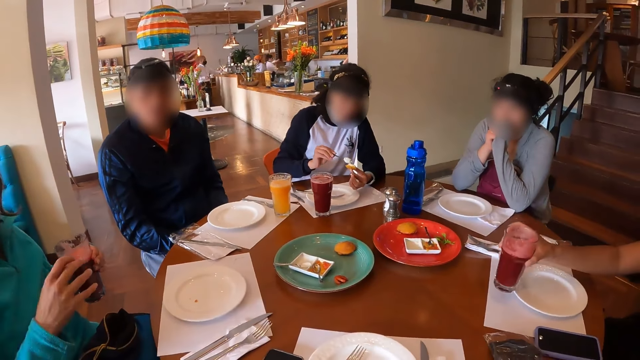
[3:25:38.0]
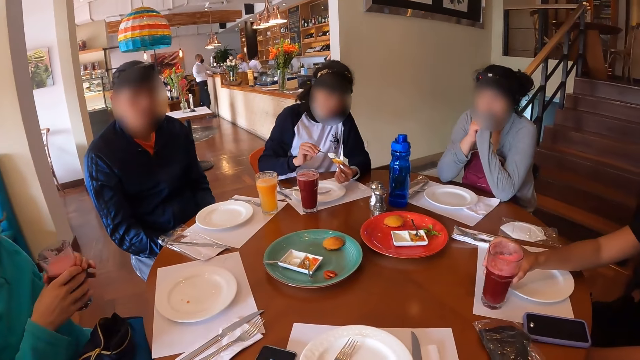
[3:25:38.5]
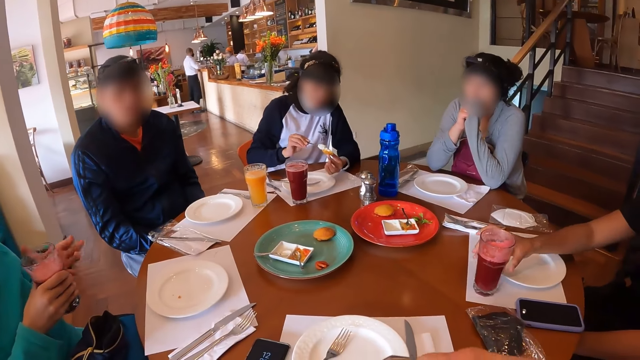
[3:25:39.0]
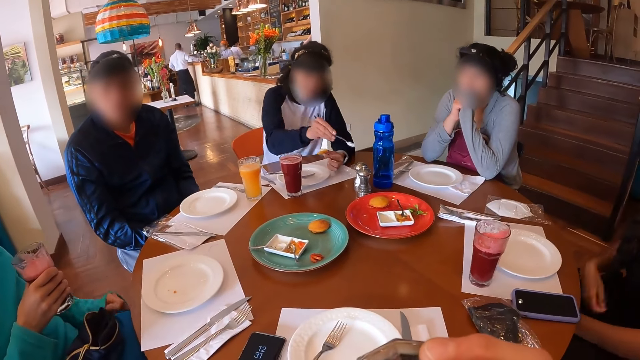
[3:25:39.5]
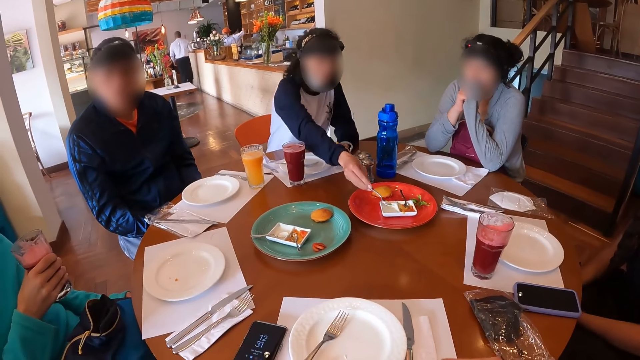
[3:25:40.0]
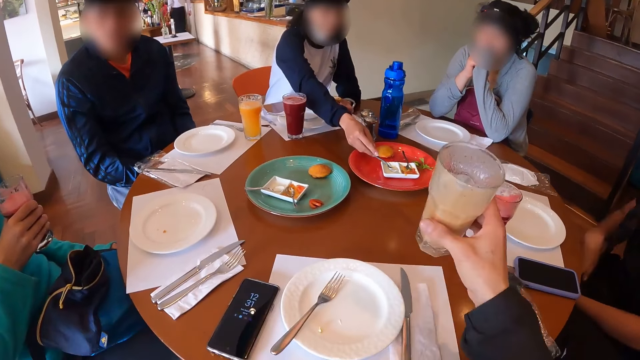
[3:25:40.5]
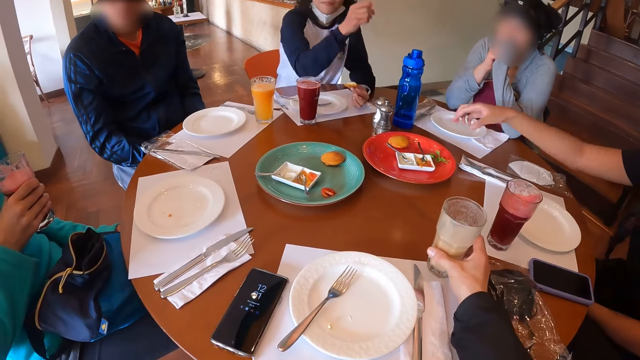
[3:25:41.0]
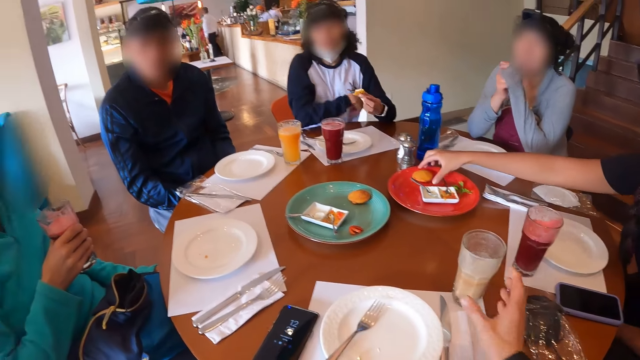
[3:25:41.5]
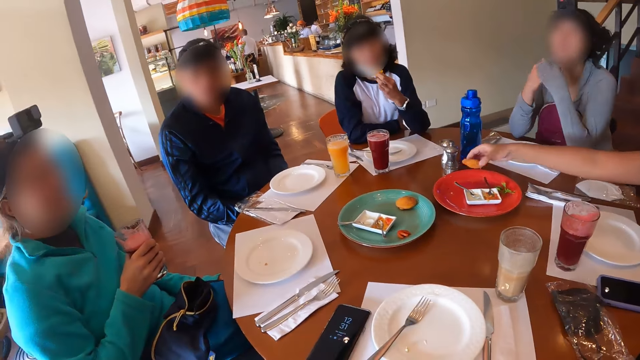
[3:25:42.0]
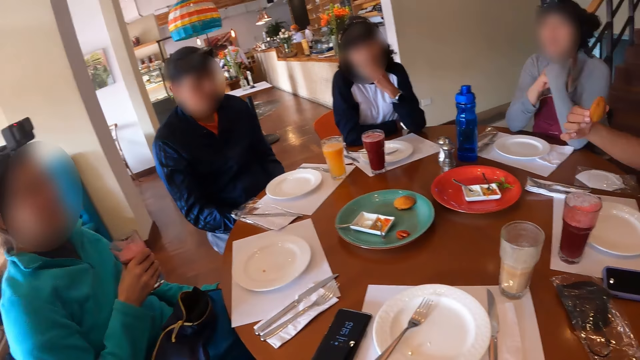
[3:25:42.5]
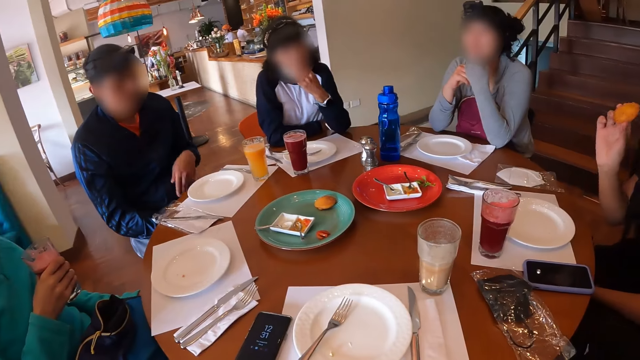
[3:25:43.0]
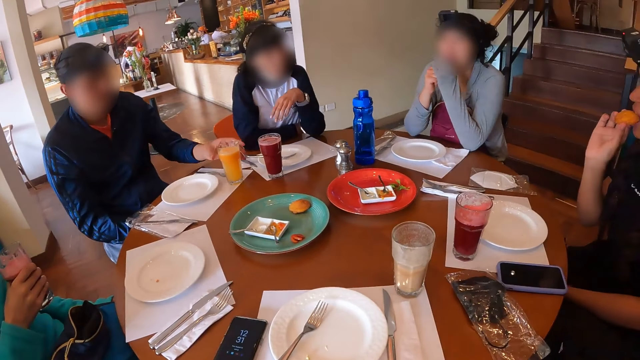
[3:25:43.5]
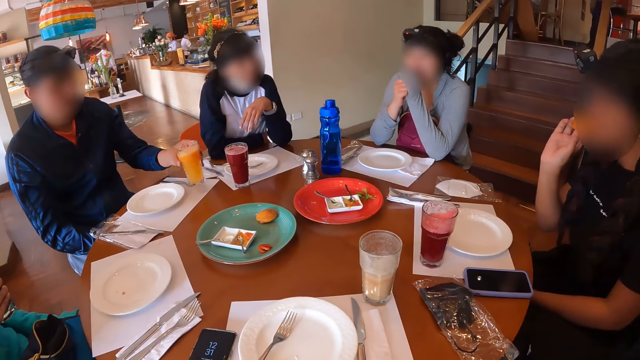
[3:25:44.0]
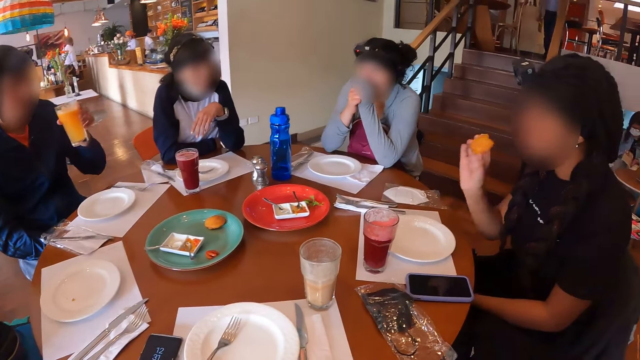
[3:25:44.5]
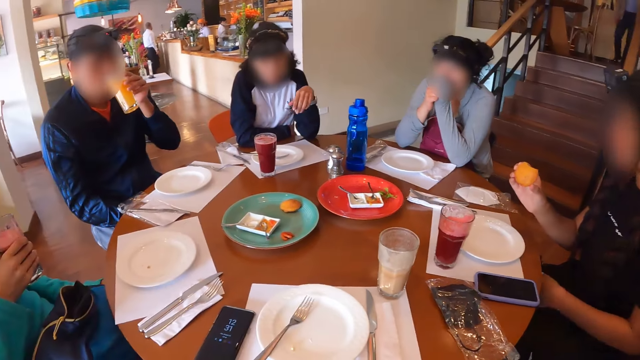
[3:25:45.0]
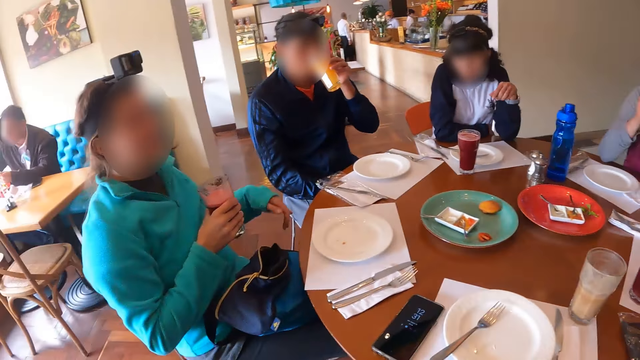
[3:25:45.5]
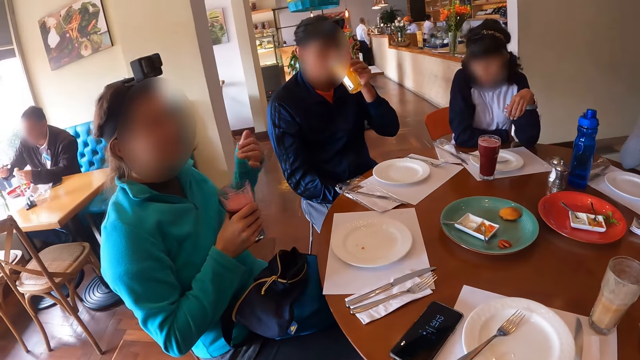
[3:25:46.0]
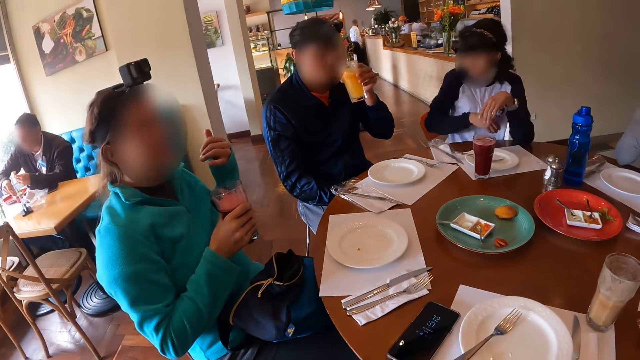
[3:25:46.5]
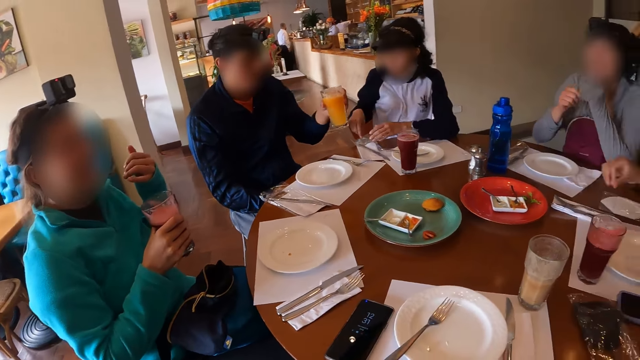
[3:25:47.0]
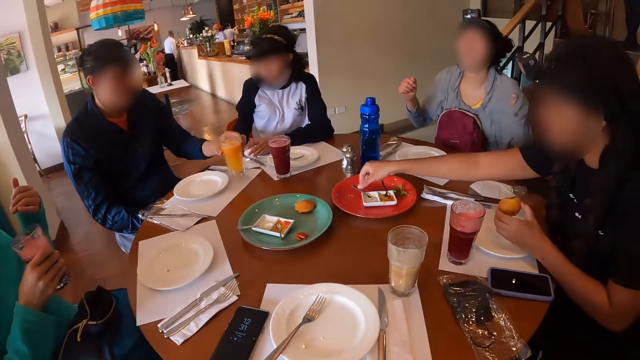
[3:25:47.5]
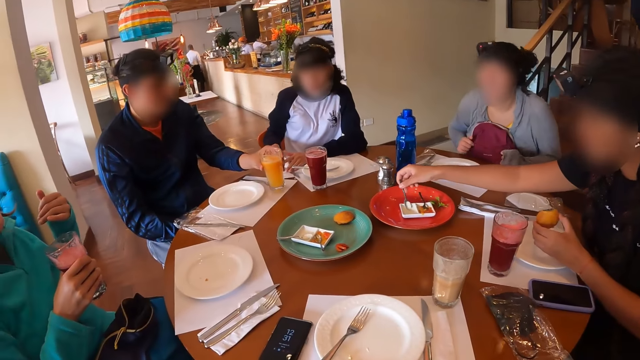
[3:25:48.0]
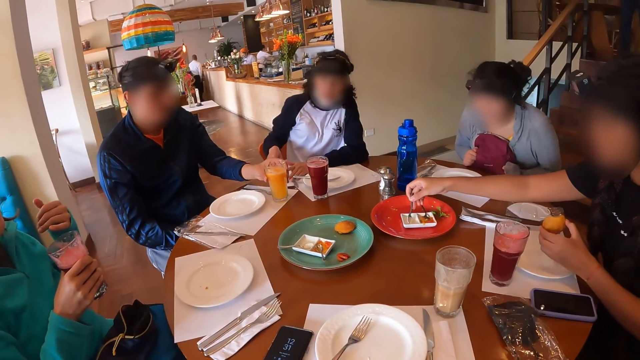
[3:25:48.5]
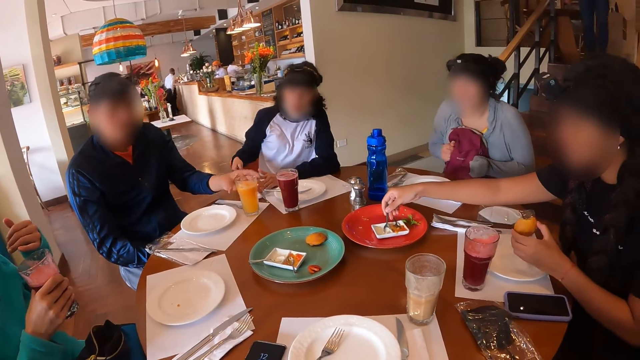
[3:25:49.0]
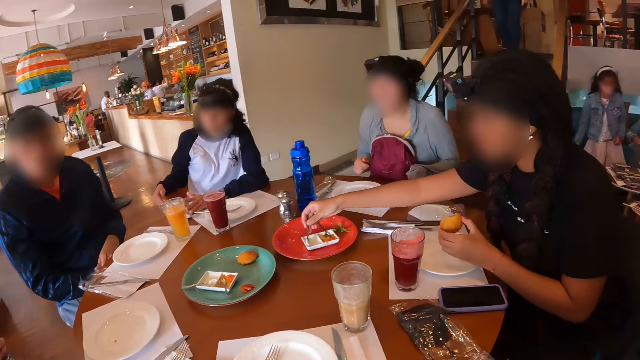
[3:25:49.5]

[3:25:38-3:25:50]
The camera wearer drinks from the cup in his right hand. A woman lowers the cup in her right hand on the table. Another woman moves her hand. A third woman interacts with the second woman. The second woman passes the cup of drink in her left hand to her right hand. A fourth woman drops the spoon in her right hand in the condiment container. The camera wearer lowers the cup of drink in his right hand on the table. The first woman picks up a snack on the tray on the table with her right hand. The fourth woman eats the snack in her left hand. The first woman eats the snack in her right hand. A man picks up the cup of juice on the table with his right hand and drinks from the cup in his left hand. The second woman gesticulates with her left hand. The man lowers the cup in his left hand on the table. The fourth woman opens a nylon on the table with her hands. The first woman picks up a spoon in the condiment container with her right hand and scoops condiment from the container with the spoon in her right hand. The man removes his hand from the glass.

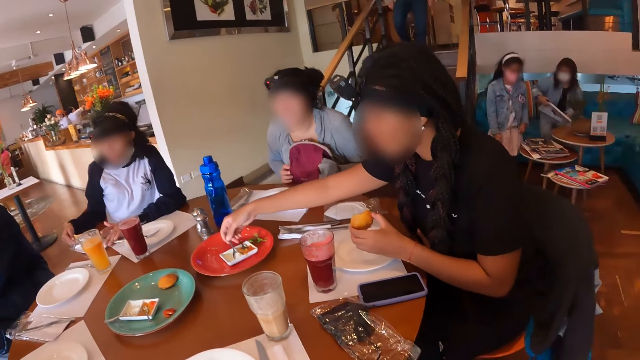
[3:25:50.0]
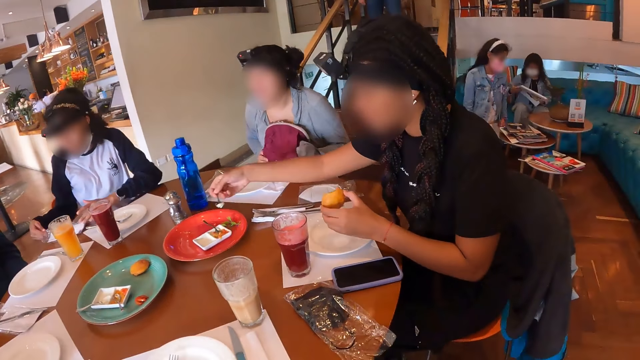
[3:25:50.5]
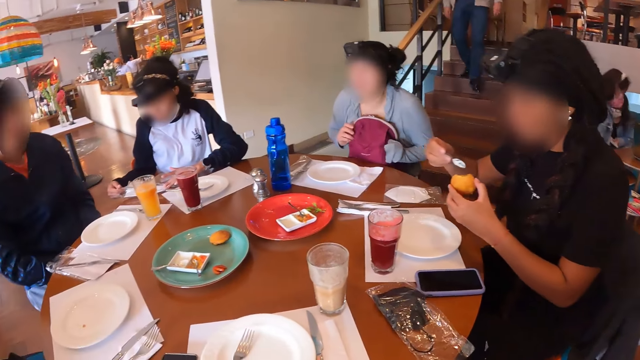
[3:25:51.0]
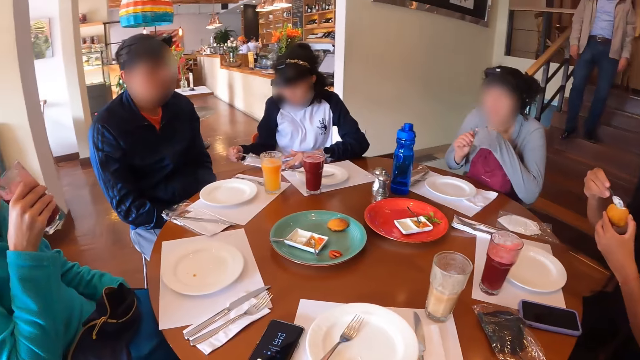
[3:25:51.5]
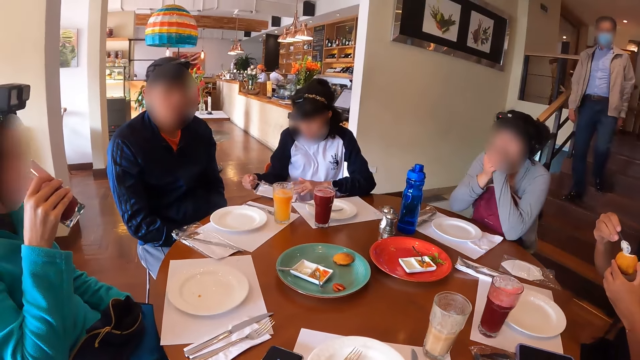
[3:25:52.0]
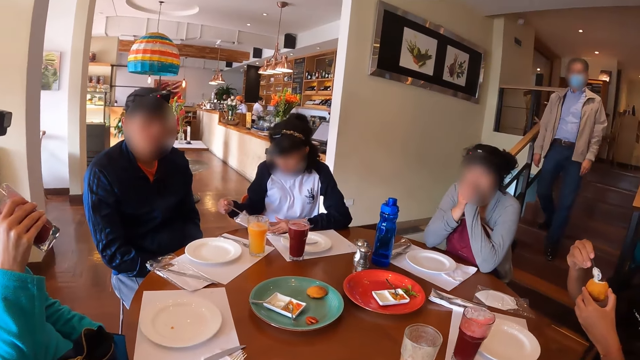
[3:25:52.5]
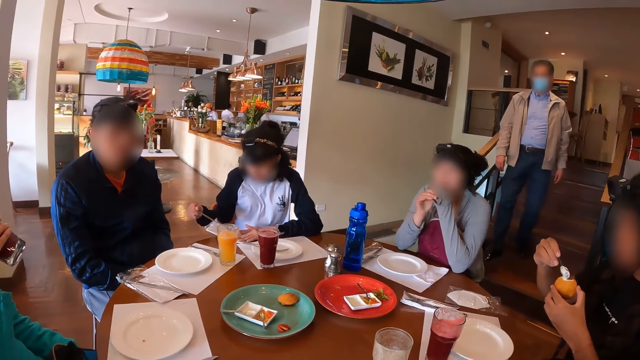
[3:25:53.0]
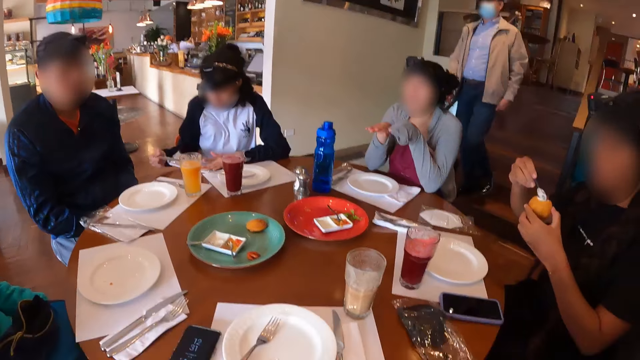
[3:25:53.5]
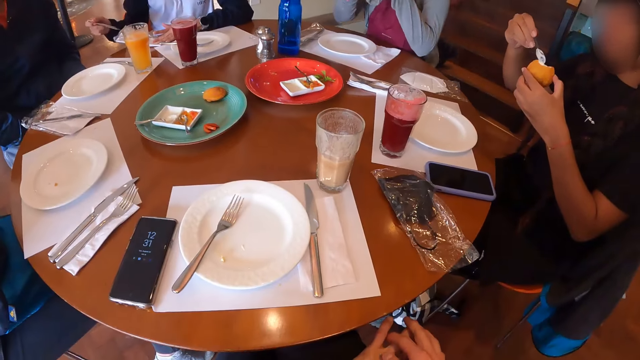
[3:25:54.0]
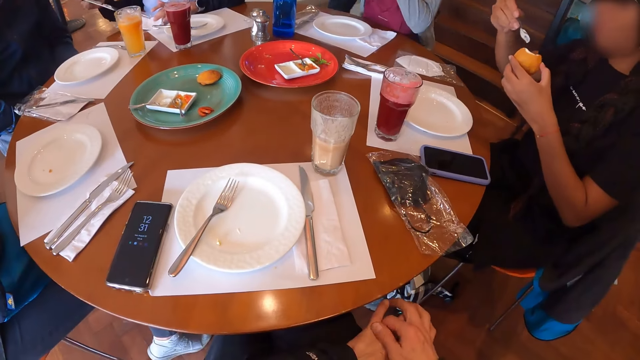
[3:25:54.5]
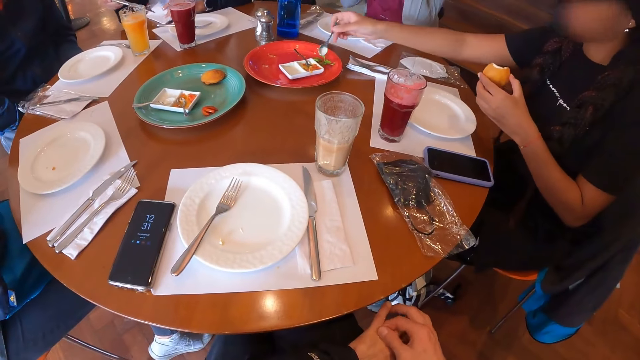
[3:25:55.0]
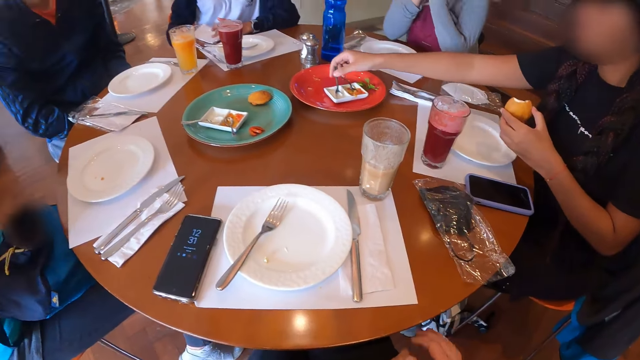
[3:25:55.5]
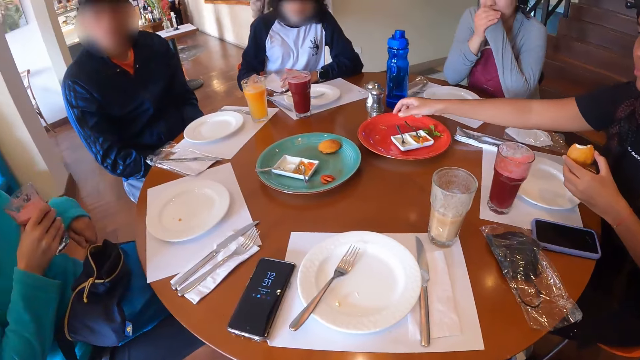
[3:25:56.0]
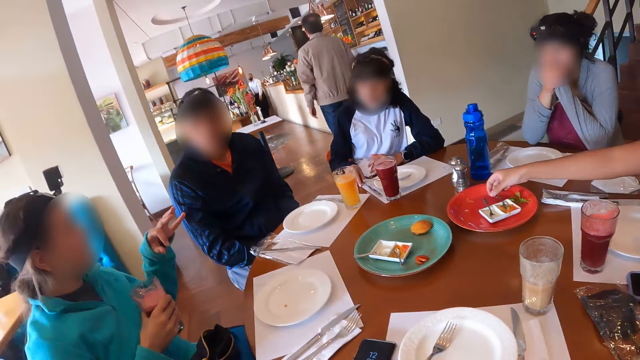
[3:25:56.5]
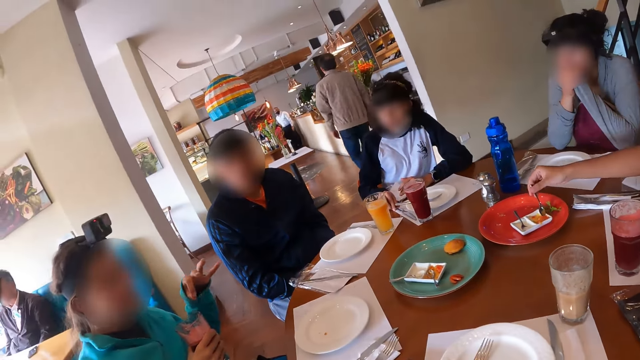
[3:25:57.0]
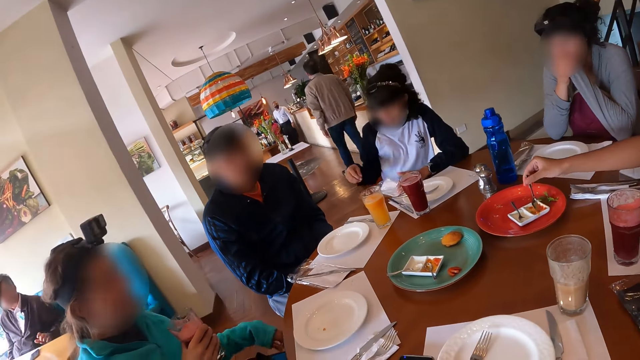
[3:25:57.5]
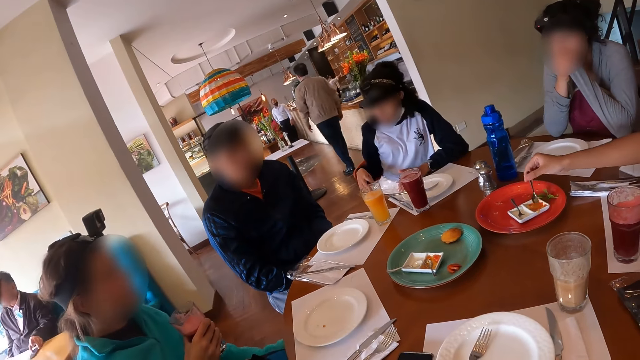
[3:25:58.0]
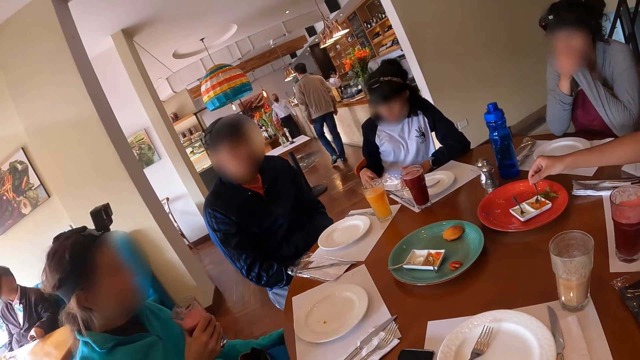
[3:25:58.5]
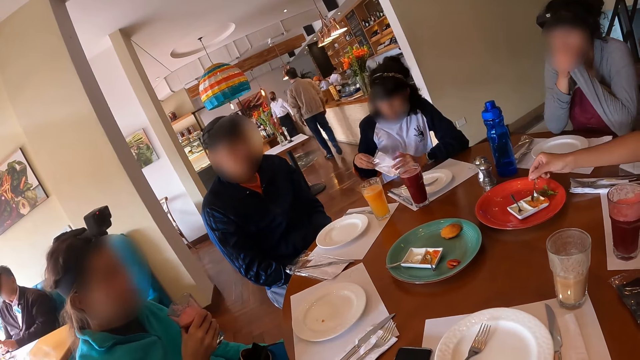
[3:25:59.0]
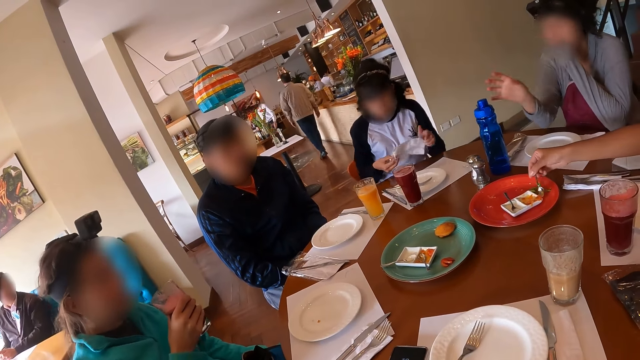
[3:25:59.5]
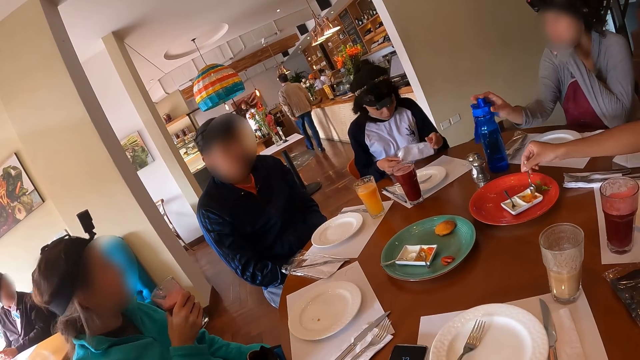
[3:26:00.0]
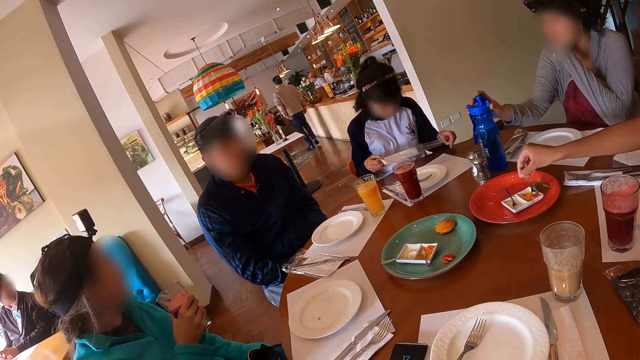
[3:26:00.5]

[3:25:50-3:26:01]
A woman removes a knife from the nylon with her right hand. A girl walks. Another woman puts the condiment in the spoon in her right hand on the snack in her left hand. A third woman drinks from the cup in her right hand. A man walks past the group of people at the dining table. A fourth woman gesticulates with her hands. The camera wearer scratches his left hand with his right hand. The second woman drops the spoon in her right hand in the condiment container. The first woman puts the fork in her right hand on the table. The third woman gesticulates with her left hand and interacts with the group of people. The second woman picks up the spoon in the condiment container with her right hand and scoops condiment from the container with the spoon in her right hand. The man walks. The first woman removes a serviette in the nylon with her right hand. The fourth woman holds the water bottle on the table with her right hand and moves the bottle.
